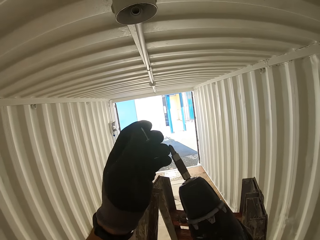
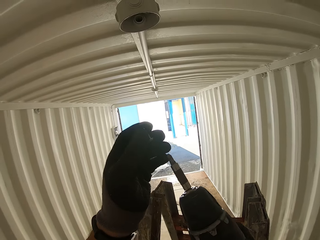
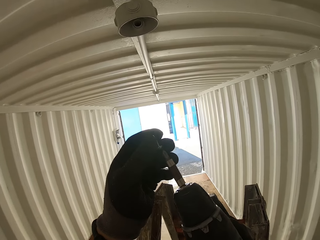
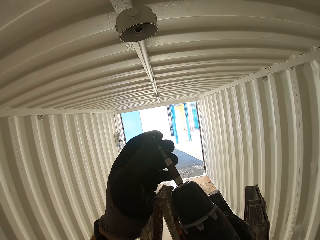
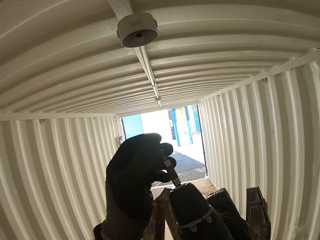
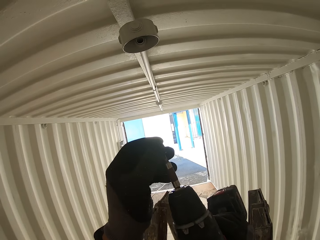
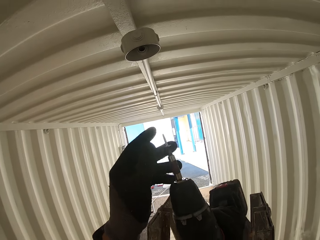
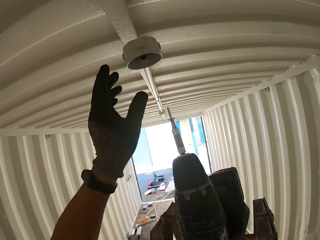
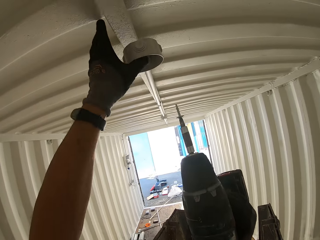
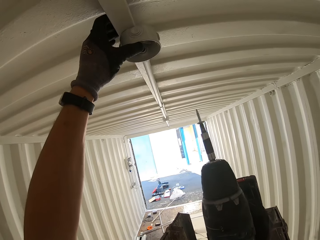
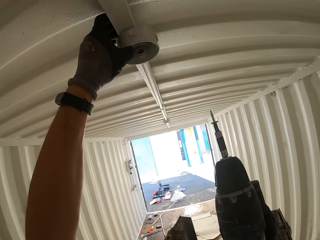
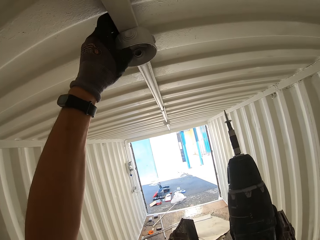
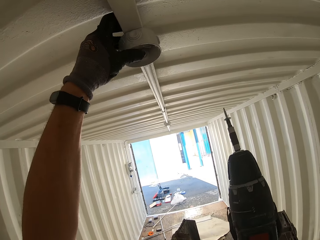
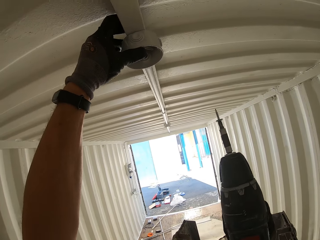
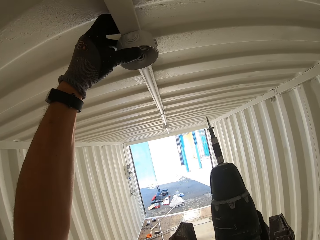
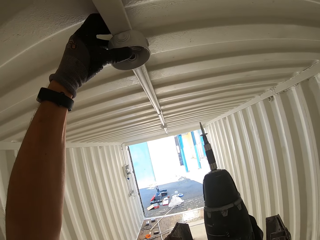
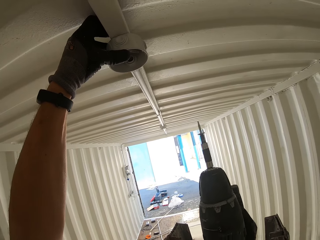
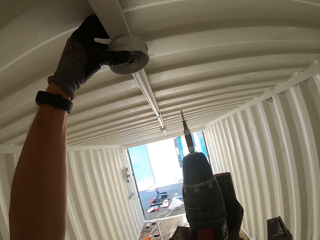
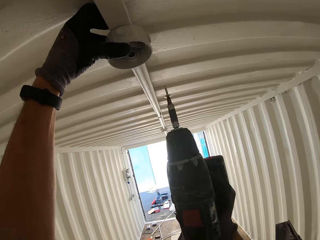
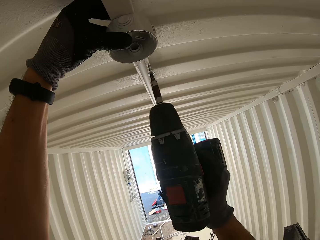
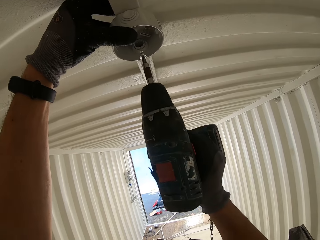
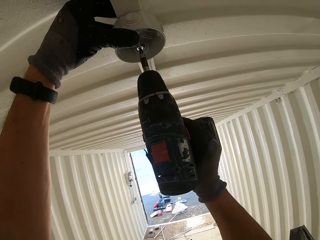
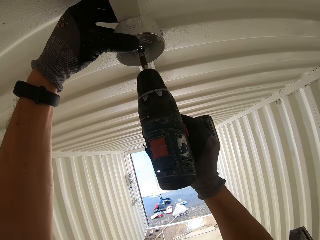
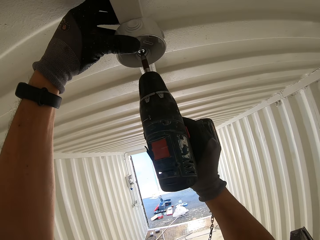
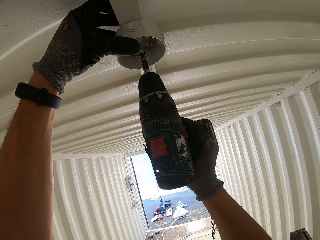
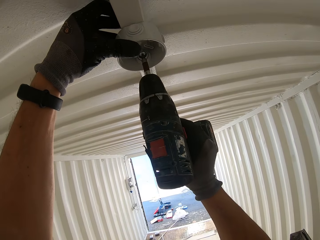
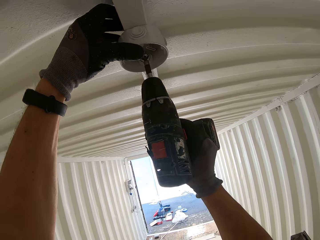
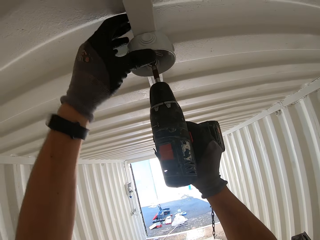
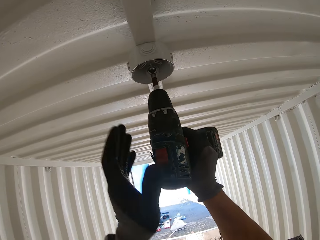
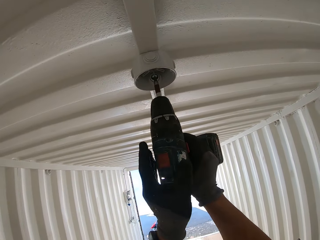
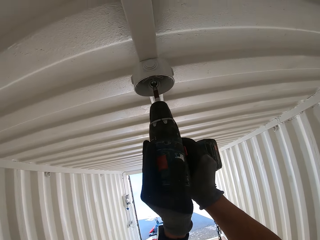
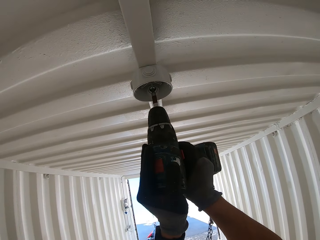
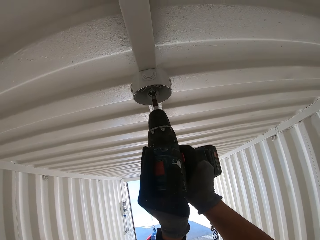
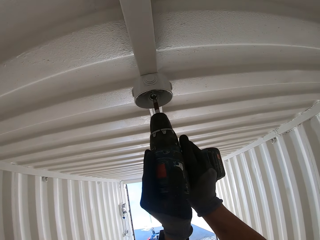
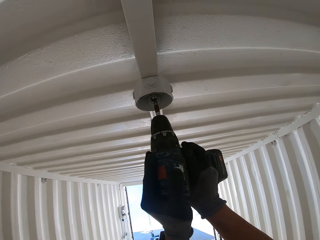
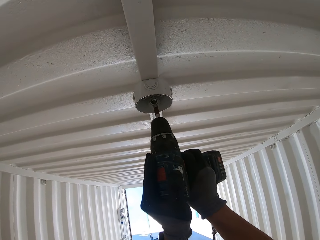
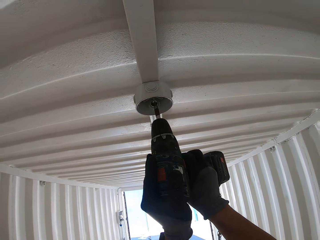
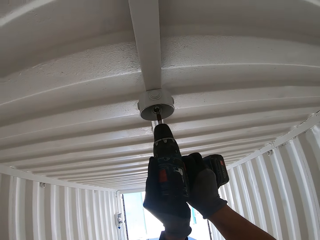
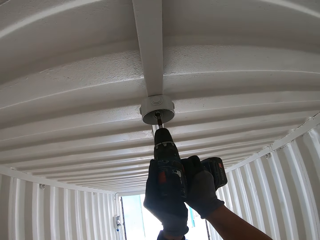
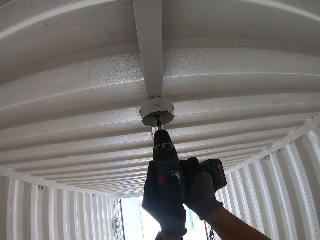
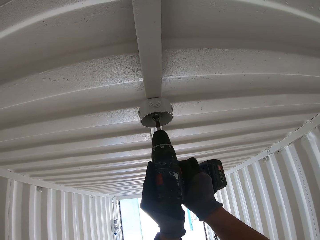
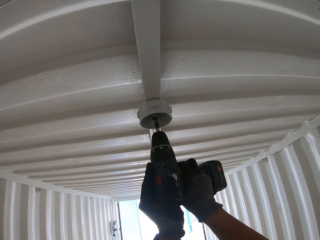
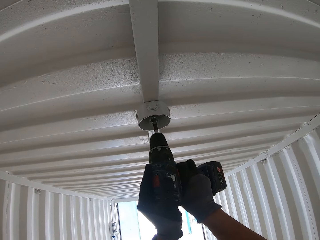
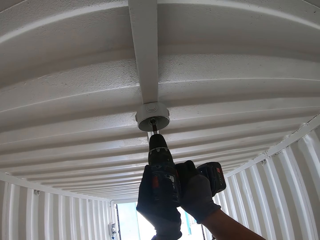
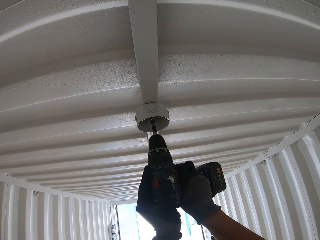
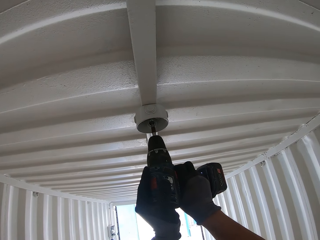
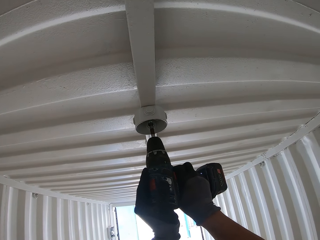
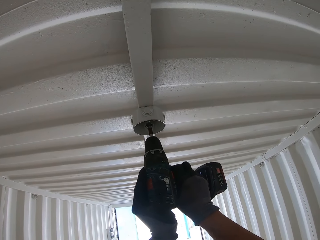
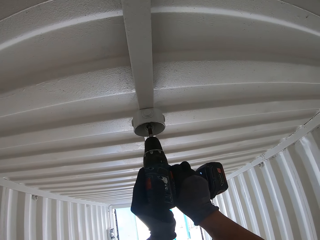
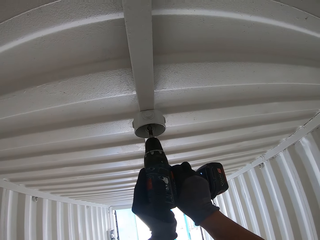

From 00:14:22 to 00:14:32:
The camera wearer attaches a screw on to the drill. They hold the round box in place and hold the drill. They screw in the round box on to the ceiling with the drill.

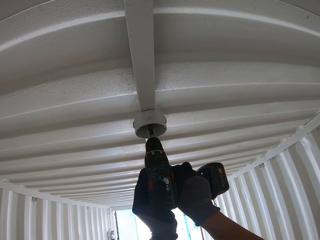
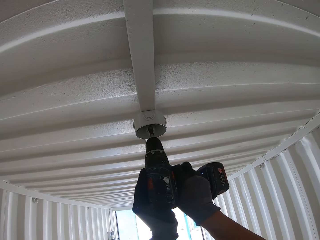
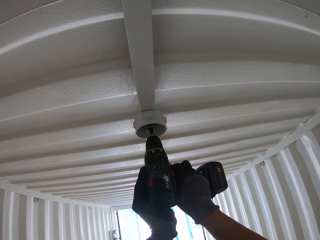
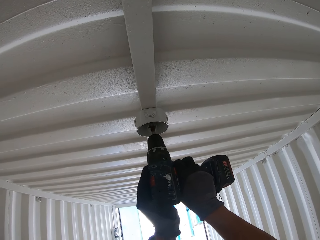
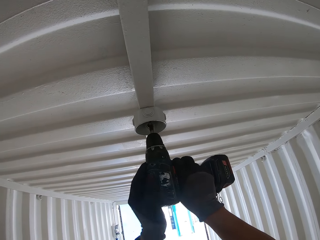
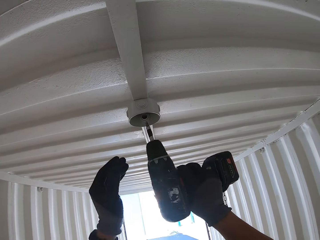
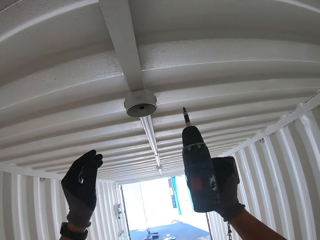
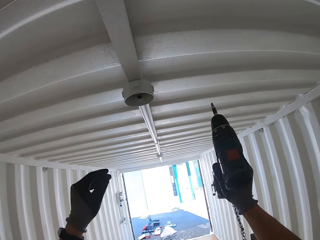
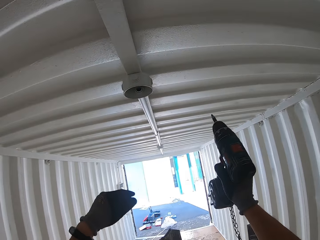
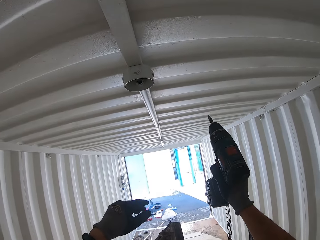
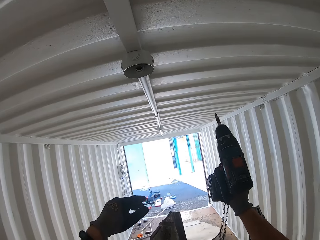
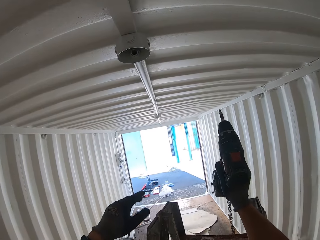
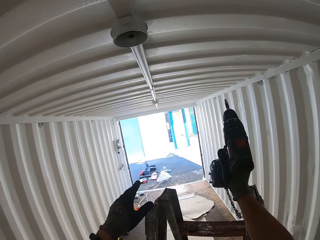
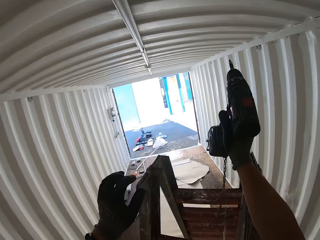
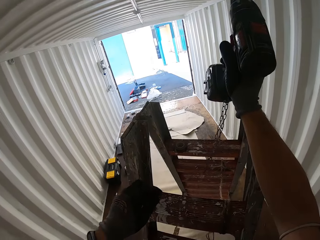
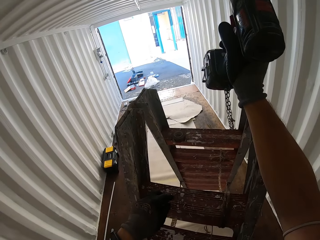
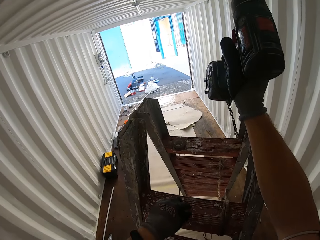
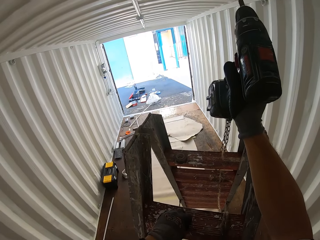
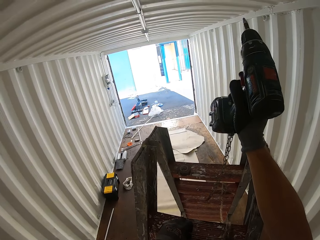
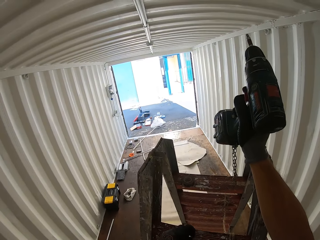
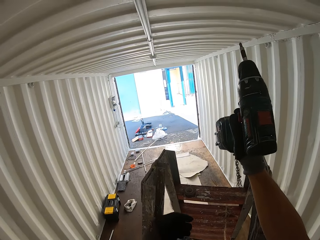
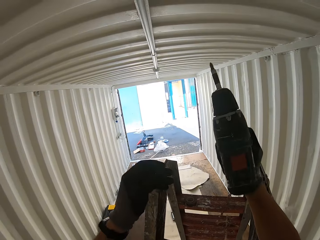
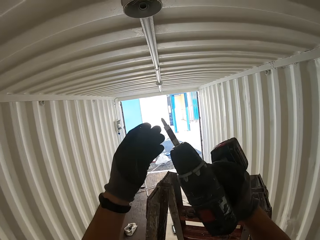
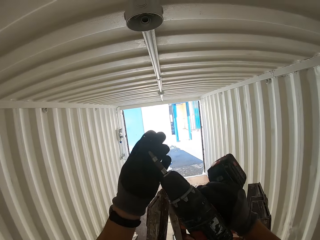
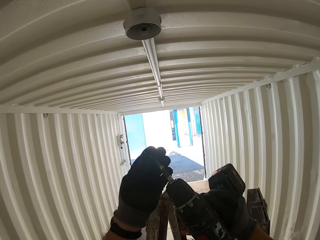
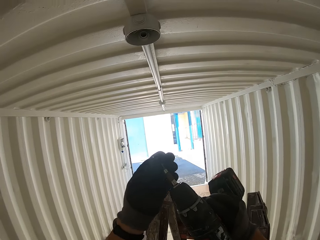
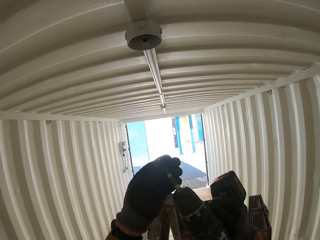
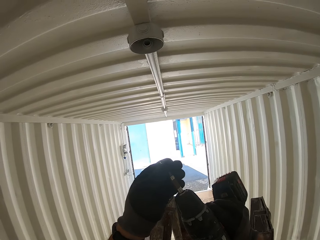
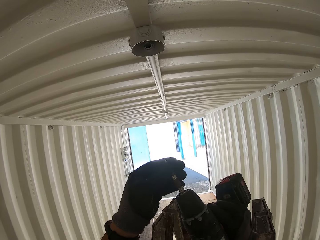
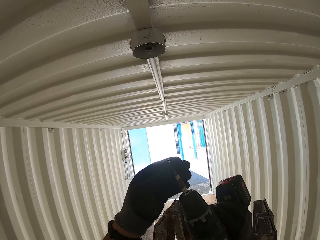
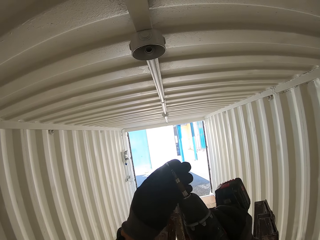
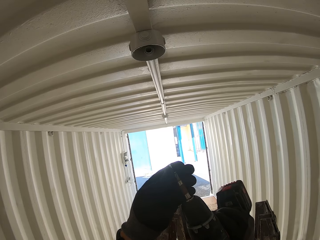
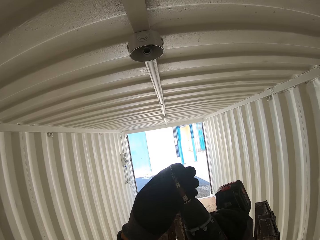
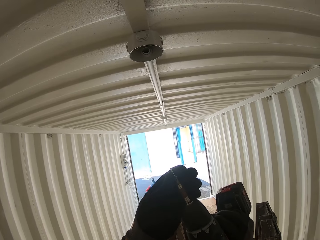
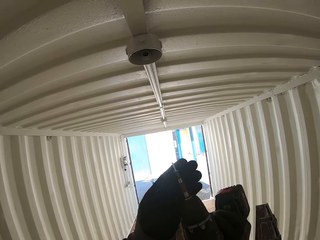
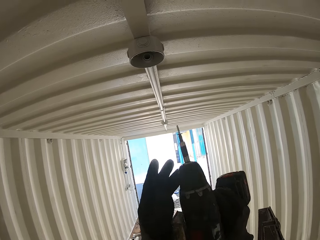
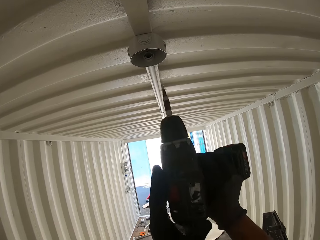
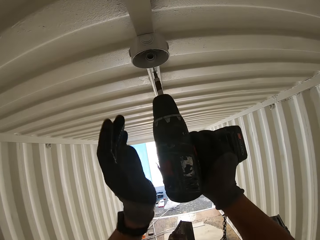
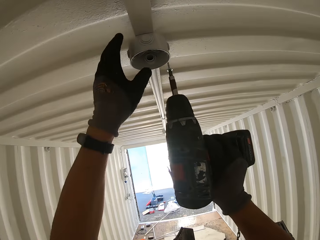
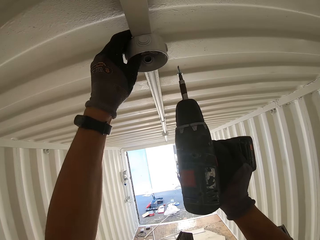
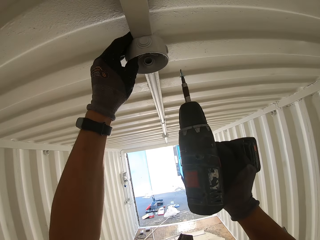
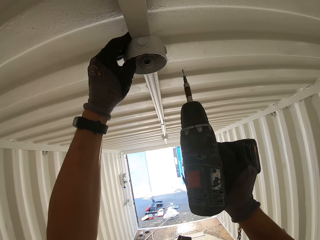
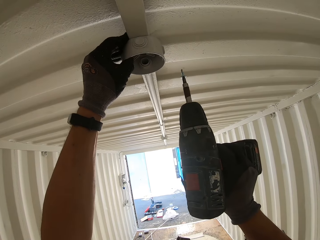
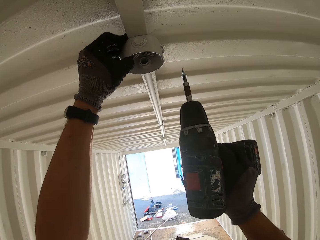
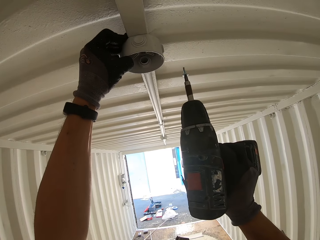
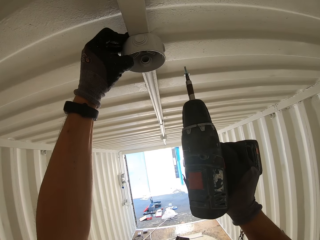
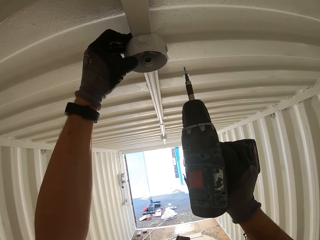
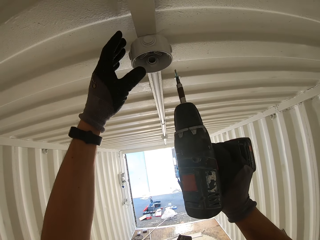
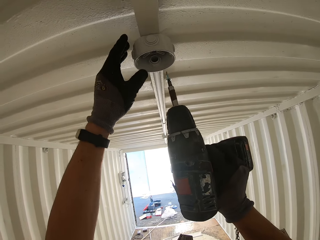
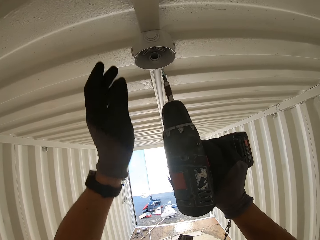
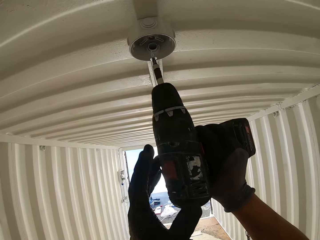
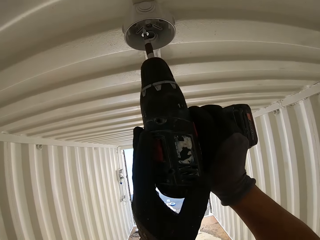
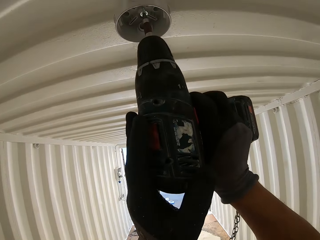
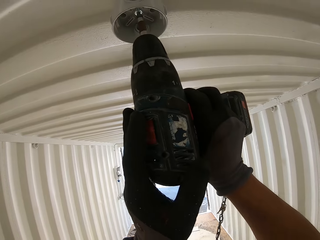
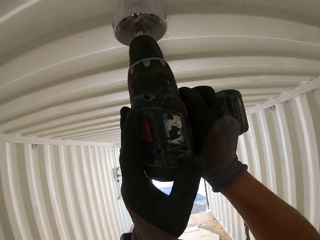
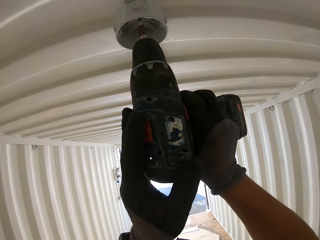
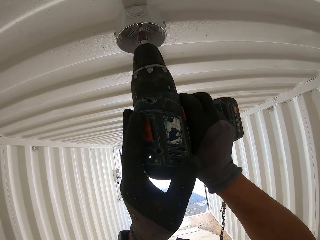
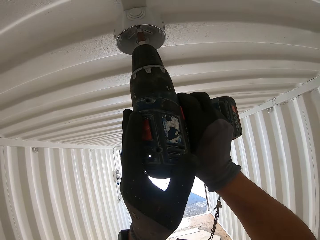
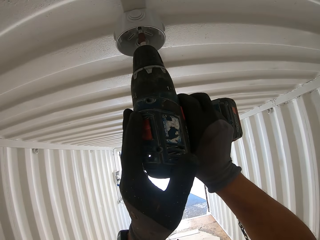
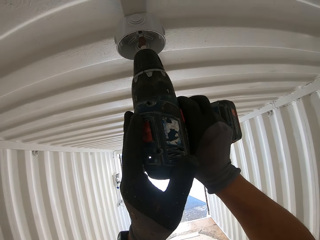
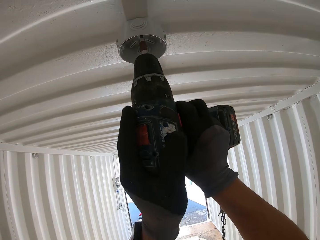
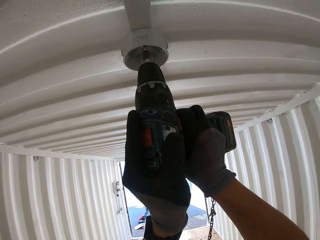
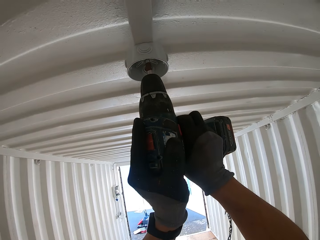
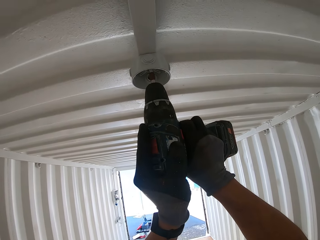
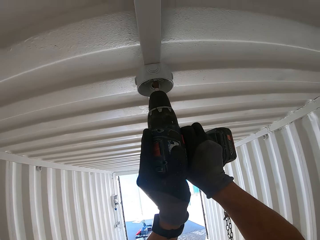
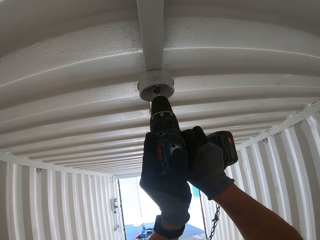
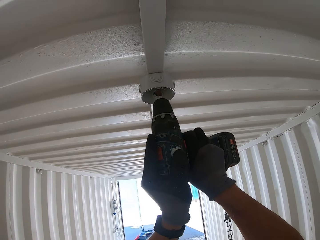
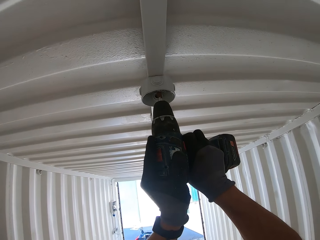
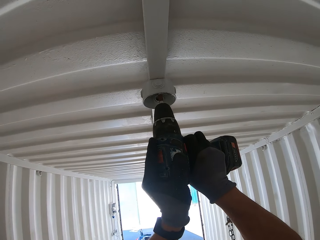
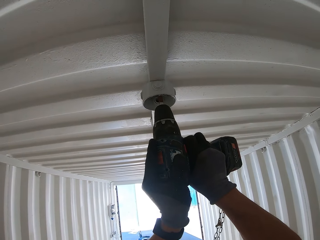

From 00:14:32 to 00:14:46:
The camera wearer holds the drill. He grabs another screw from the ladder and holds the drill. He attaches the screw on to the drill. He holds the round box and holds the drill. He feels something with his fingers. He screws in the round box on to the ceiling with the drill.
